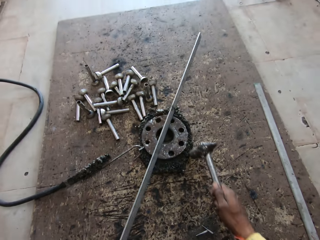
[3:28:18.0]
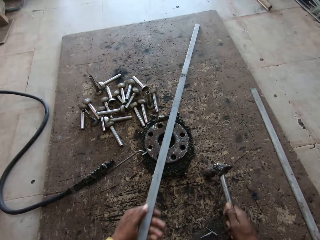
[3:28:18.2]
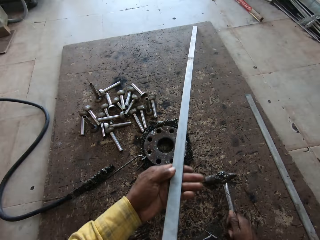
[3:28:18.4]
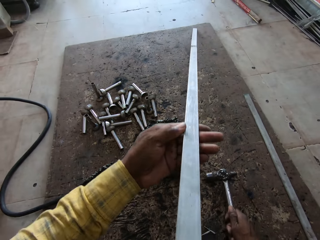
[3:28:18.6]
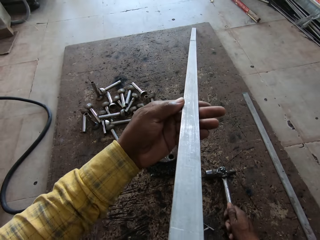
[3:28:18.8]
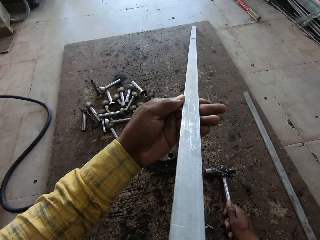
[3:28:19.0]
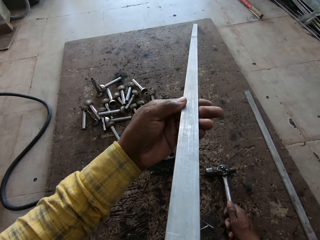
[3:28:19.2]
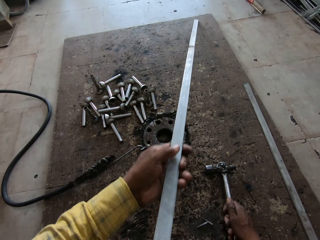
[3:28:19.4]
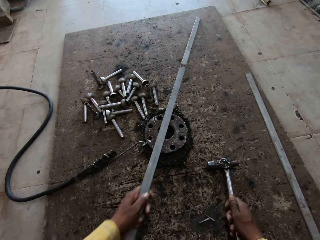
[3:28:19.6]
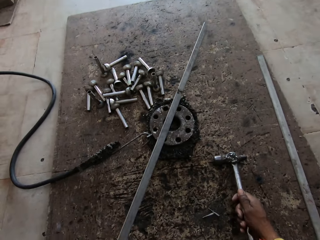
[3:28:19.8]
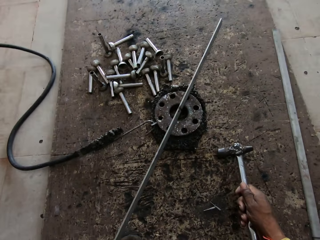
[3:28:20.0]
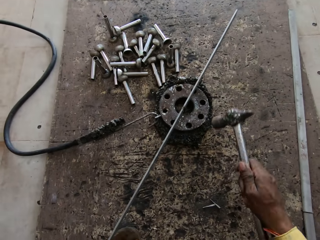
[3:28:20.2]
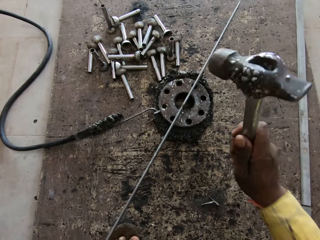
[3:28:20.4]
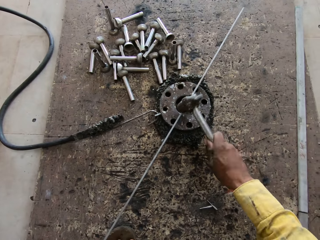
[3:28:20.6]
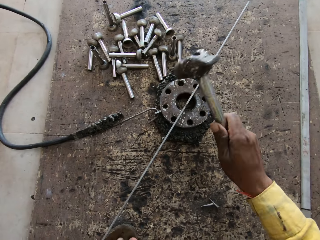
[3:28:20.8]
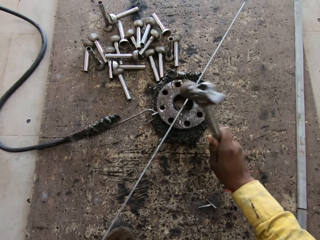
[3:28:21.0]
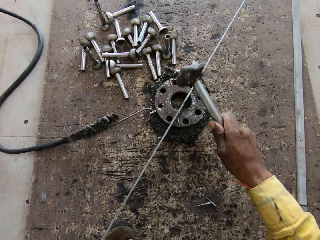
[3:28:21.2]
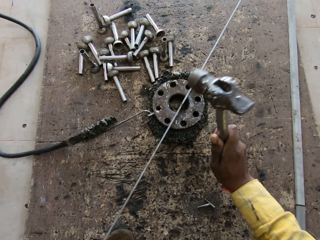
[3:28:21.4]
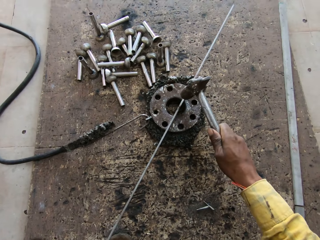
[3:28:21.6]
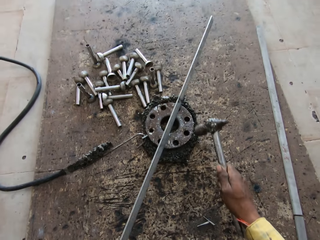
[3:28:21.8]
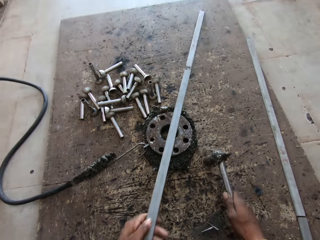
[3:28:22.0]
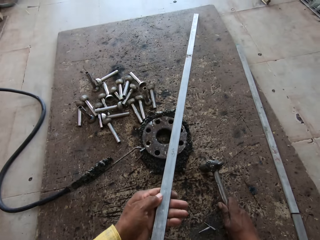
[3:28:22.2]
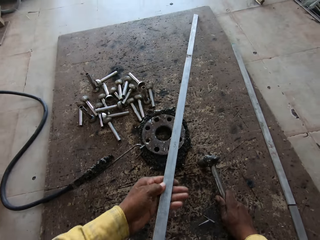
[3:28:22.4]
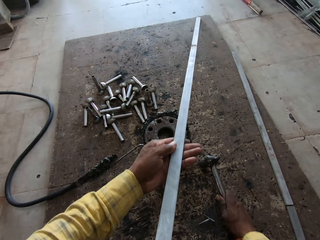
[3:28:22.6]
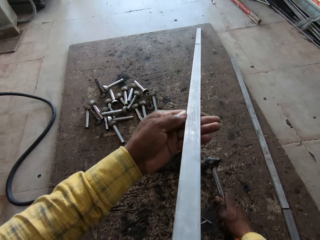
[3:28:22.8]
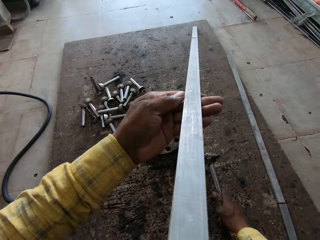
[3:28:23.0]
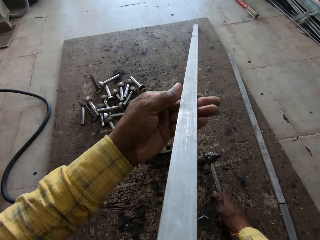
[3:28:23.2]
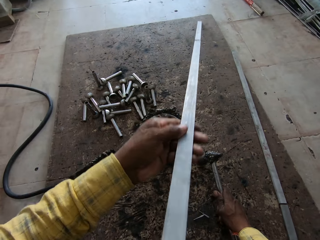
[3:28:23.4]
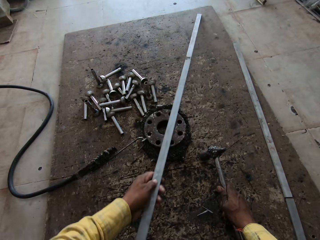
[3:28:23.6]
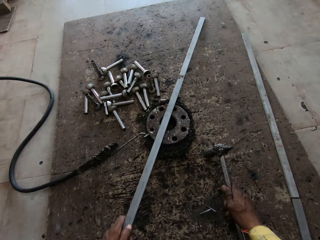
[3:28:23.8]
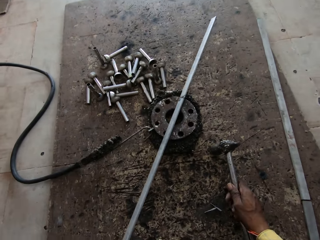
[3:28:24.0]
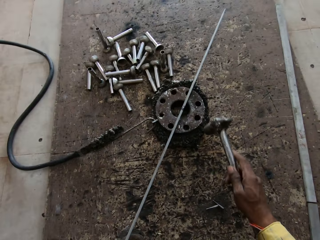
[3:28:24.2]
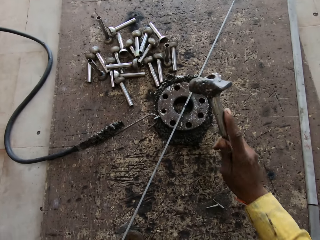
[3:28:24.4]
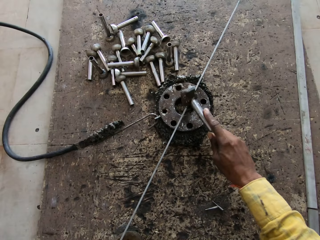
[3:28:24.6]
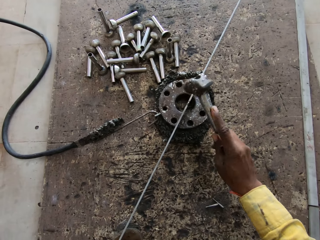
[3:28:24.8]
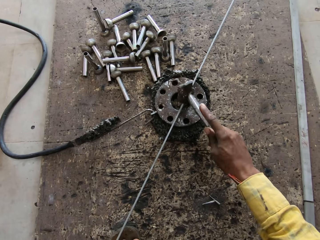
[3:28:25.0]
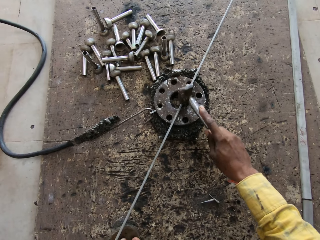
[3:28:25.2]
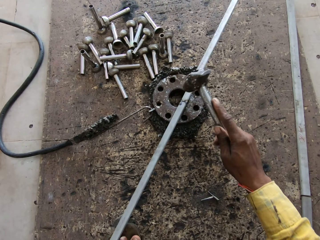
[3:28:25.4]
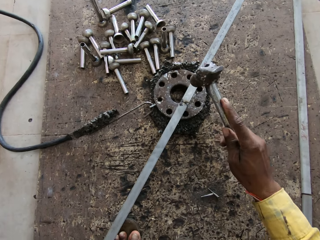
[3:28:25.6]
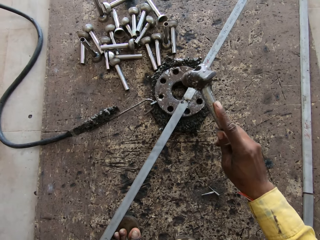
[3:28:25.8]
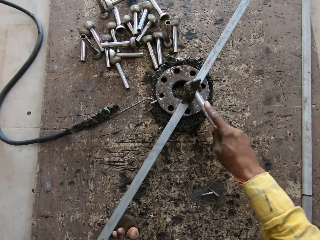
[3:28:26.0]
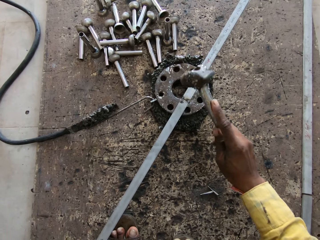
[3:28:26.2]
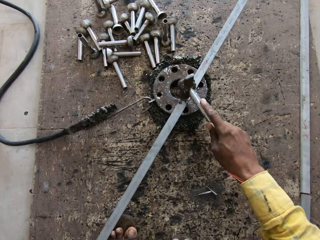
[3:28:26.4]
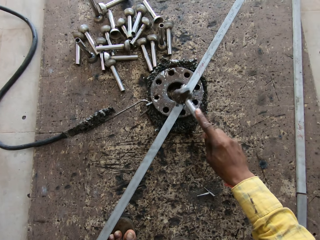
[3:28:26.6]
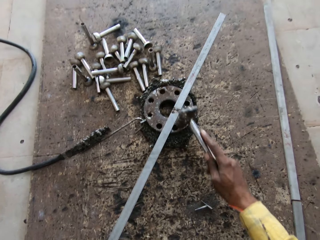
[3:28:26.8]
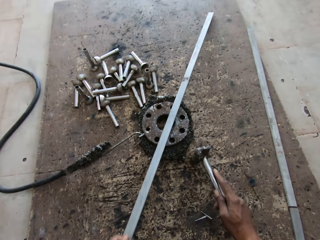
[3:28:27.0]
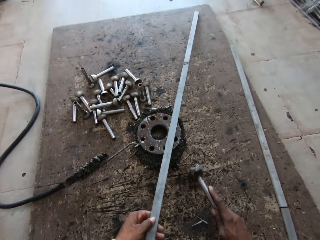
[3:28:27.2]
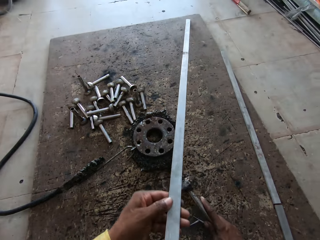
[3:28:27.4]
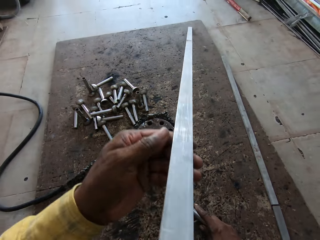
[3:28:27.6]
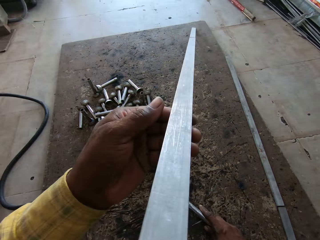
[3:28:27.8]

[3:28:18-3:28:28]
The camera wearer lifts the metal. They put the metal down. They hit the metal. They lift the metal. They put the metal down. They hit the metal.

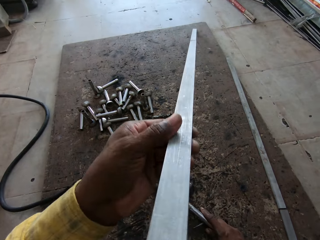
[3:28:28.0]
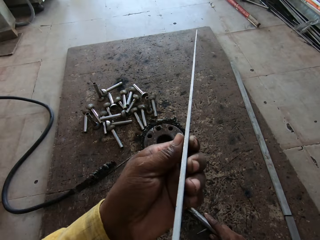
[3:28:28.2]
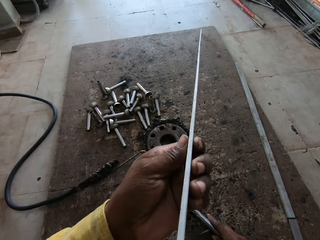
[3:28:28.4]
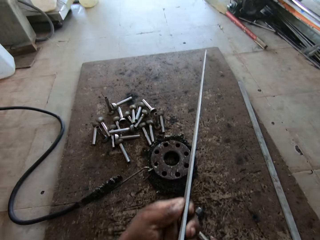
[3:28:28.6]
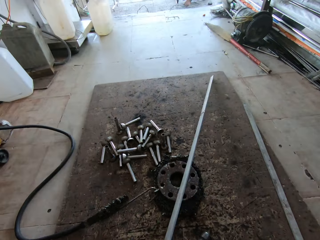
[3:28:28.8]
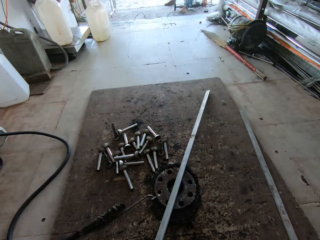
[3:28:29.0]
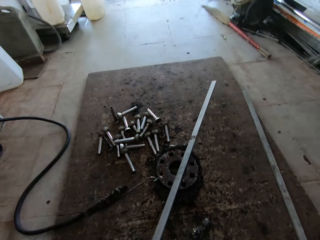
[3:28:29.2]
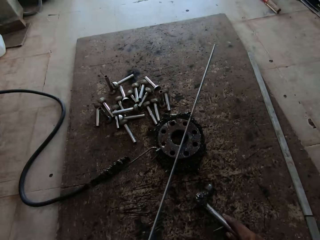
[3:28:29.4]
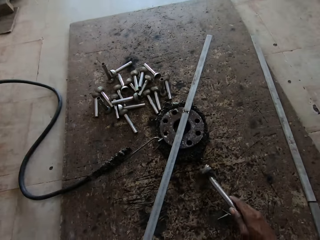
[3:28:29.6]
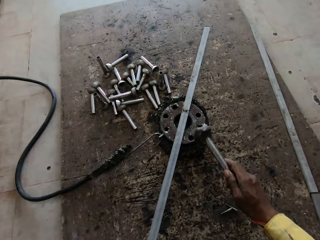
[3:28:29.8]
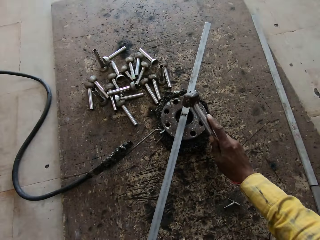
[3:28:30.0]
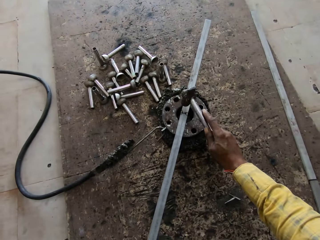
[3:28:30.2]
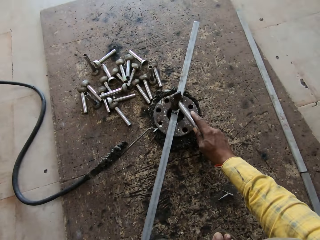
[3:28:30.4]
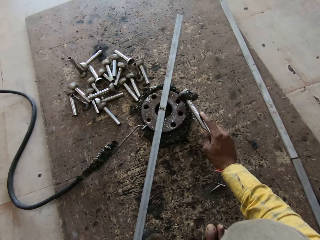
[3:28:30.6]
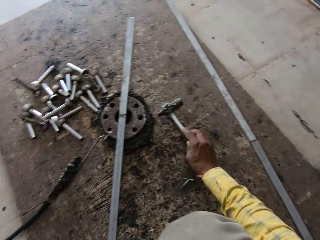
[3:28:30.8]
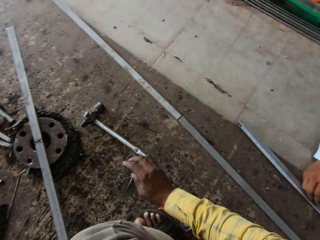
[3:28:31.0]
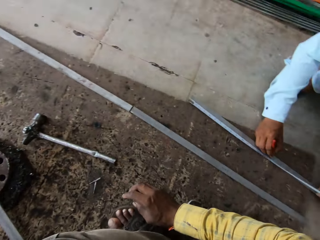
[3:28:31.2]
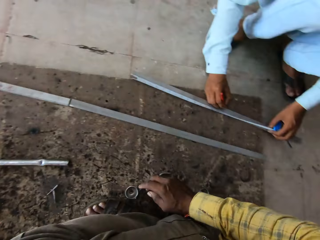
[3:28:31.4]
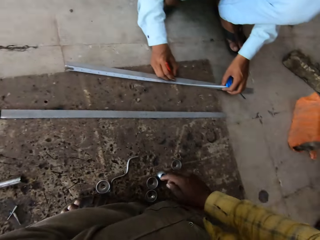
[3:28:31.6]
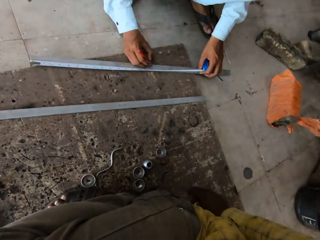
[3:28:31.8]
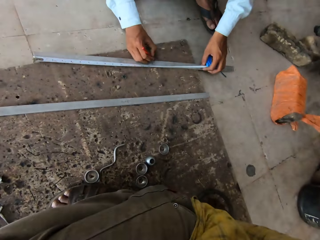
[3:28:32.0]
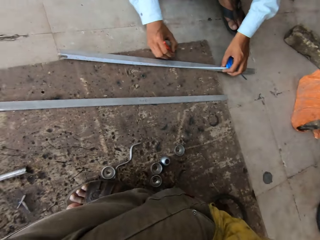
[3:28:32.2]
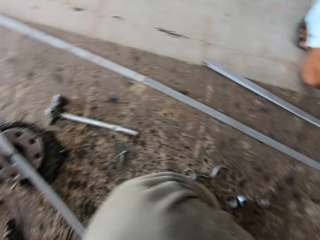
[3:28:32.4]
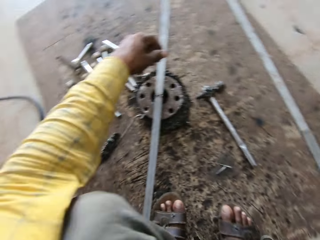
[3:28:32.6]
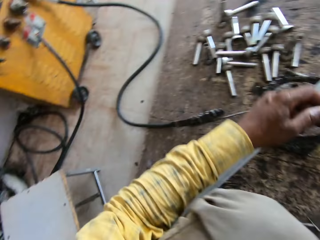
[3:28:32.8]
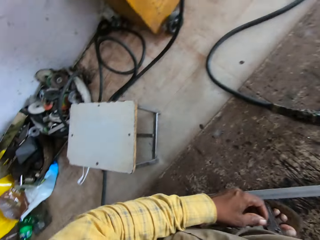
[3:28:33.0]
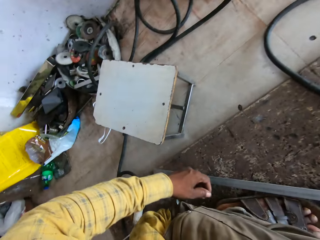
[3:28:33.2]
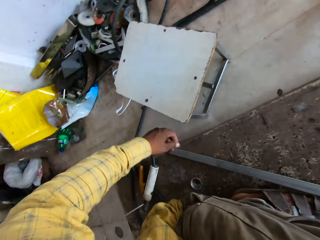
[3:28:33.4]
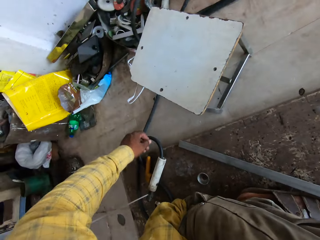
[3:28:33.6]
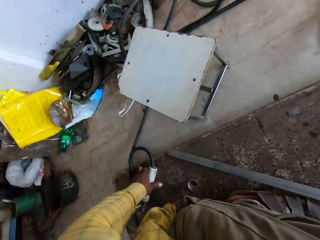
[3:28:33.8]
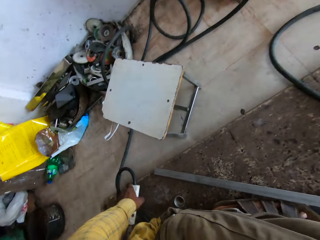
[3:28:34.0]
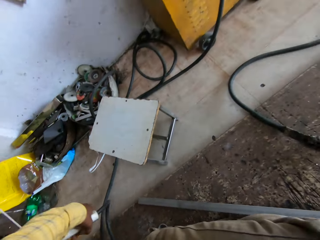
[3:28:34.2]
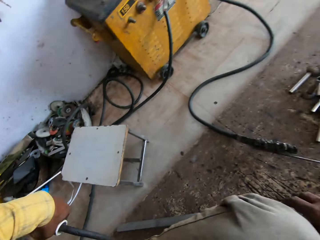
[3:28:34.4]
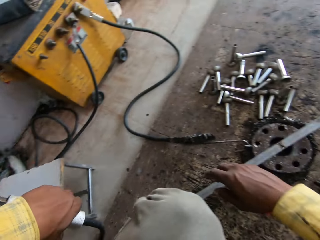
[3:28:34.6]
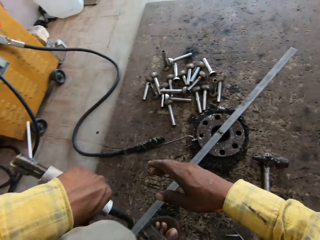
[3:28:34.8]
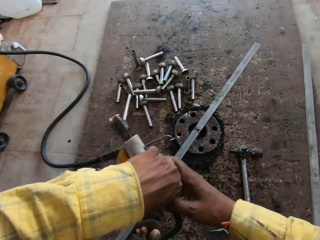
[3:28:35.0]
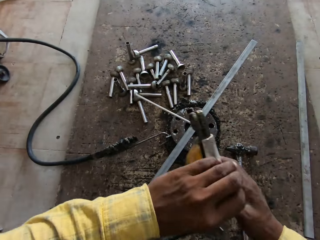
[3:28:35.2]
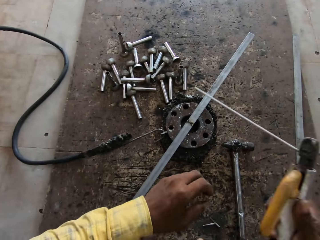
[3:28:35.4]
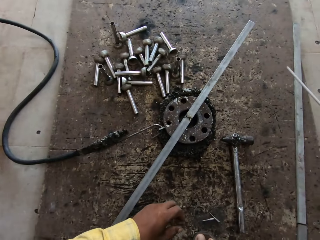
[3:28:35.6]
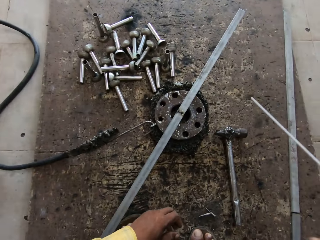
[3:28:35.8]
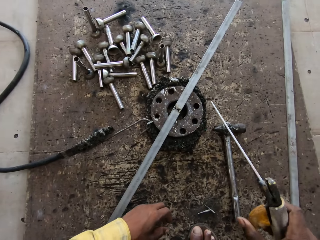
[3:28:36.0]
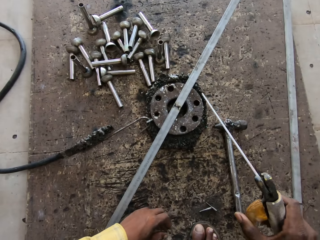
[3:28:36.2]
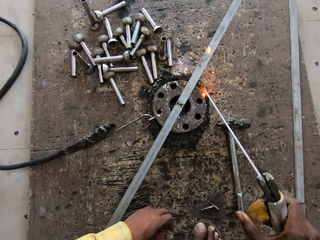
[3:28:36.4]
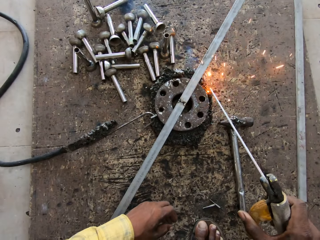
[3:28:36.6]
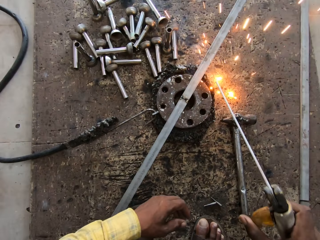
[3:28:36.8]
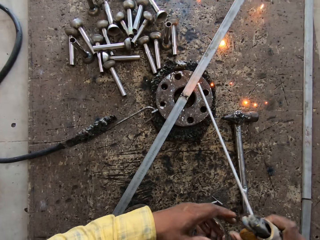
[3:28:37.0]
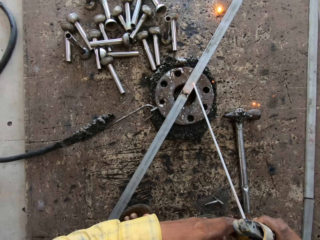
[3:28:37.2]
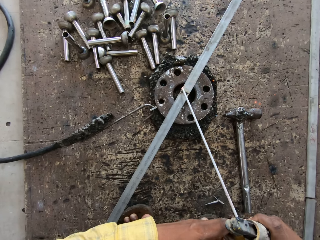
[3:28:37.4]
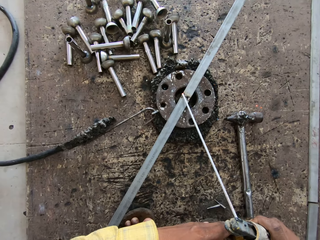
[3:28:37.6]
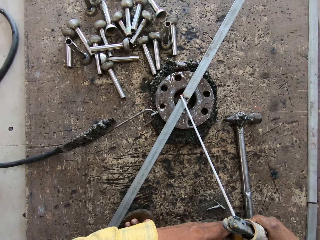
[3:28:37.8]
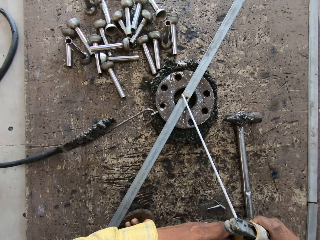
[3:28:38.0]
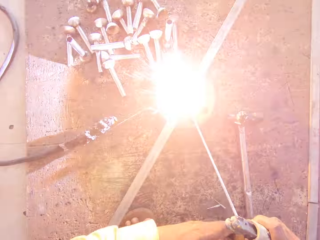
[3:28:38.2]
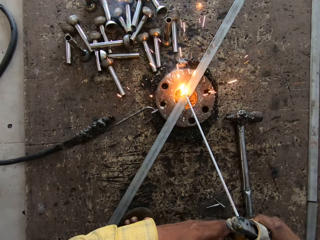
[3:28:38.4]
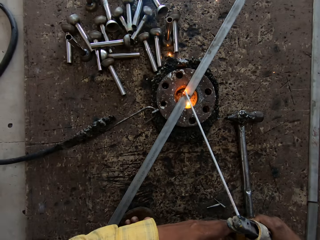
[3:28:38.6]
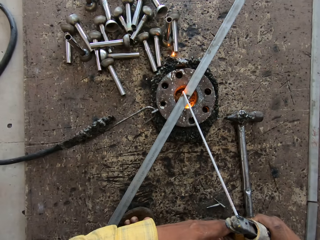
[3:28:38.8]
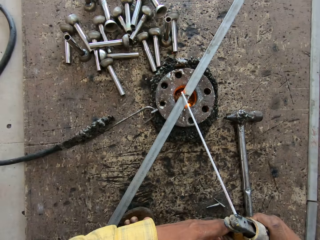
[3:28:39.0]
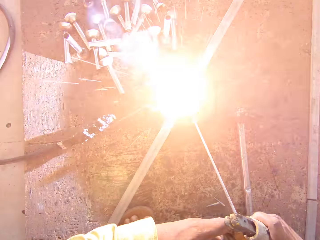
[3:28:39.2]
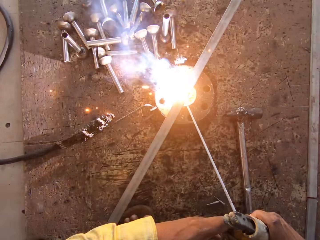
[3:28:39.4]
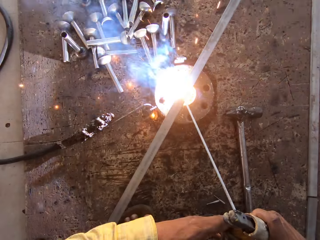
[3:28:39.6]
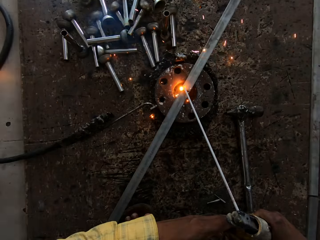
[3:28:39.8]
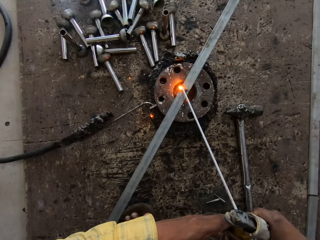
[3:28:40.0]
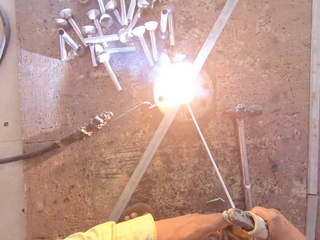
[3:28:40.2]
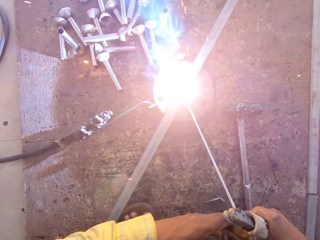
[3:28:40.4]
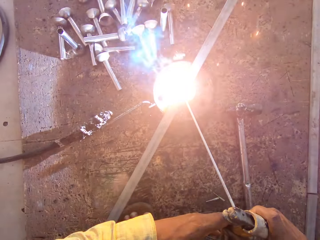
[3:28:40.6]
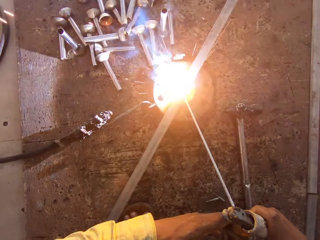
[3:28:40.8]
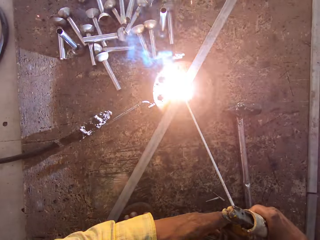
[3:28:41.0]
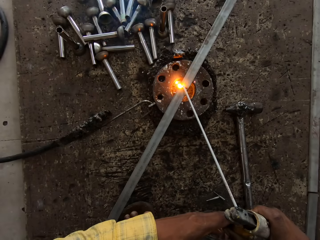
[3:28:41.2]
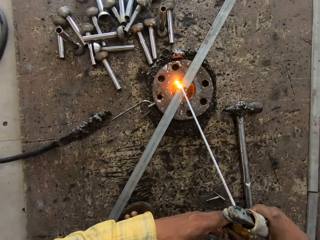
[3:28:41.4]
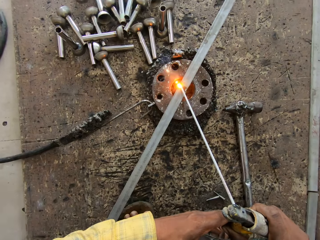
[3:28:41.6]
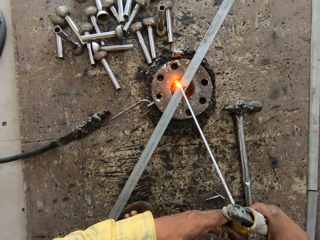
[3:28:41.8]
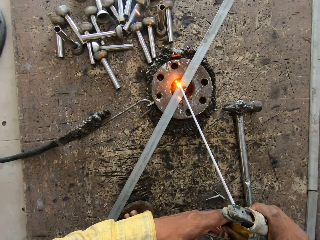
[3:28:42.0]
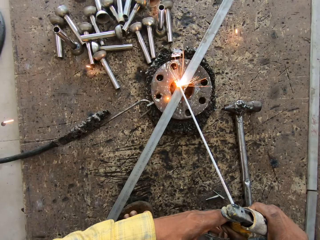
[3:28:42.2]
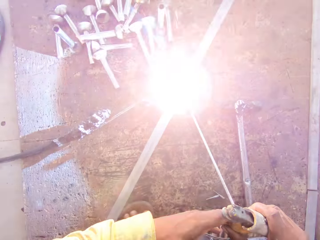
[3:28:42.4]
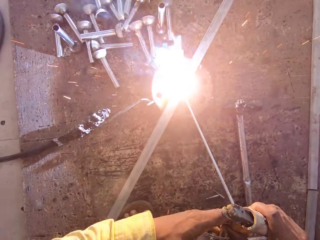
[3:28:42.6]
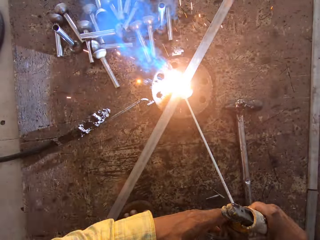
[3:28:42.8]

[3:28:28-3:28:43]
The camera wearer lifts the metal. They put the metal down, hit the metal, and put the hammer down. They look around. They take a welding machine. They put the welding machine on the right hand. They weld. They hold the welding machine with both hands. They weld.
